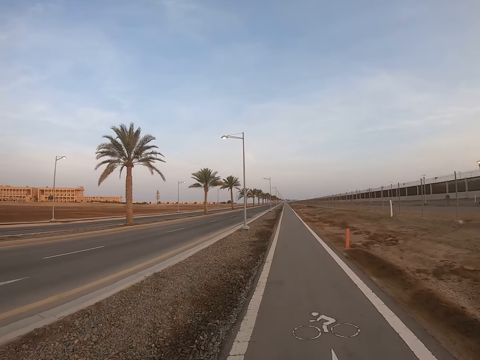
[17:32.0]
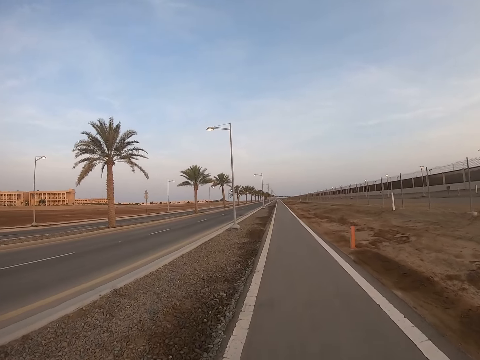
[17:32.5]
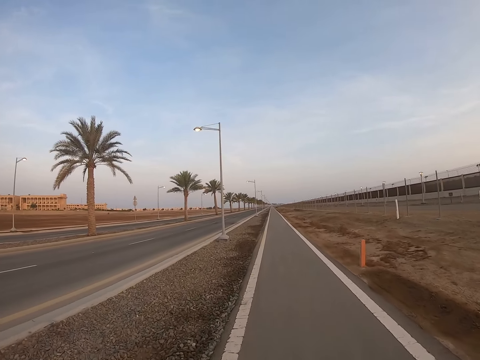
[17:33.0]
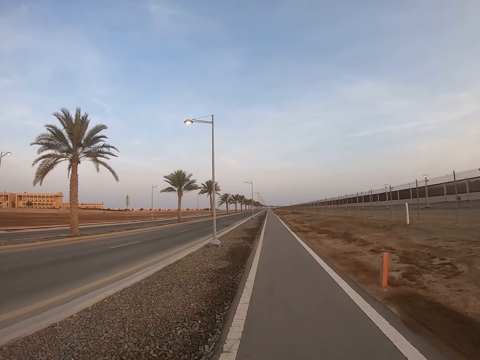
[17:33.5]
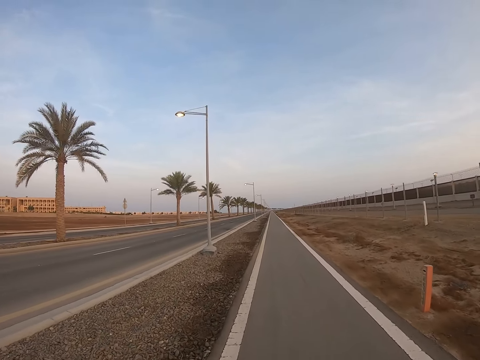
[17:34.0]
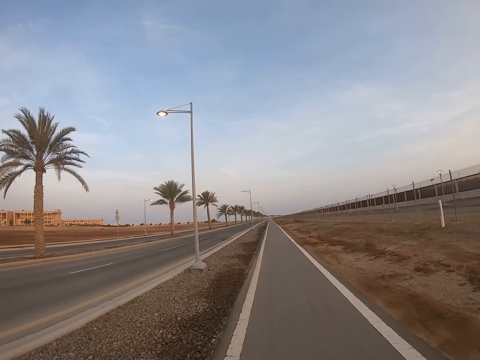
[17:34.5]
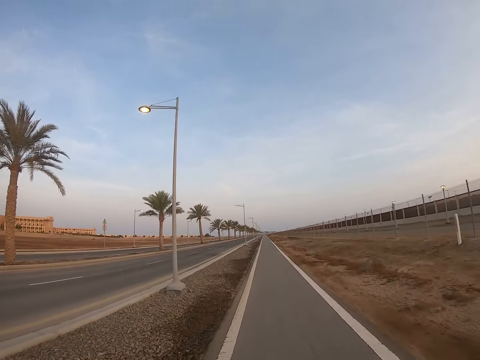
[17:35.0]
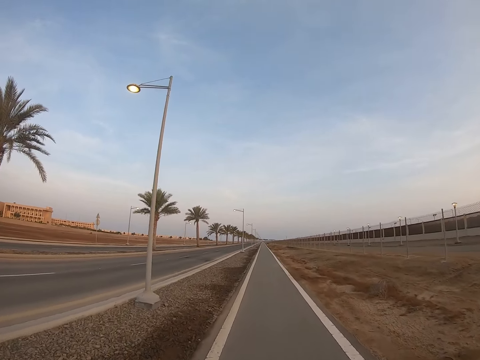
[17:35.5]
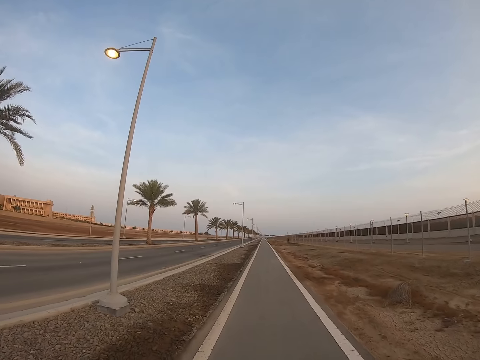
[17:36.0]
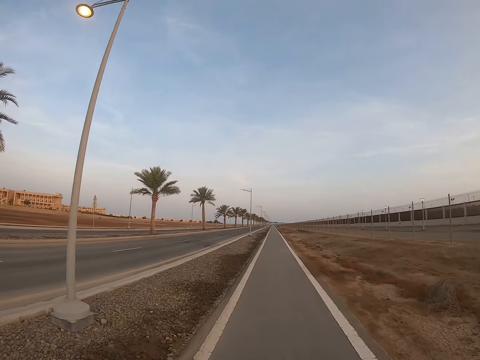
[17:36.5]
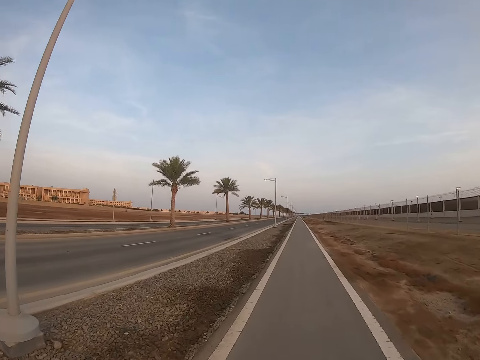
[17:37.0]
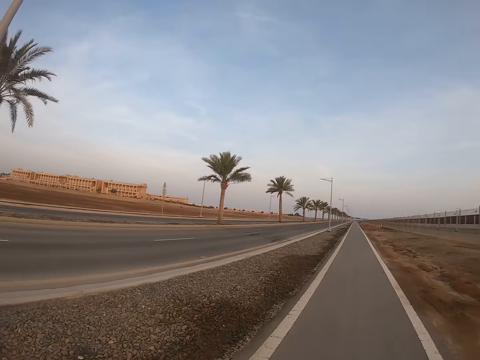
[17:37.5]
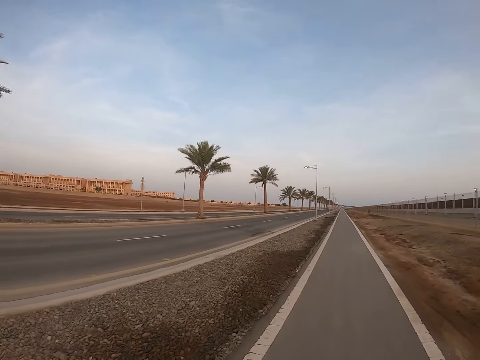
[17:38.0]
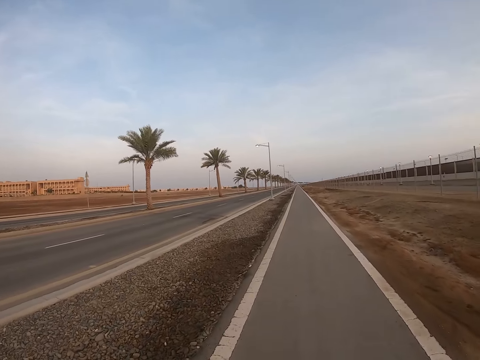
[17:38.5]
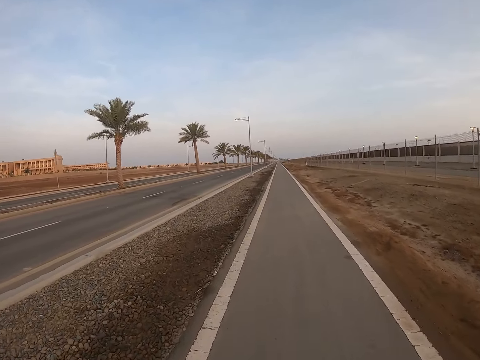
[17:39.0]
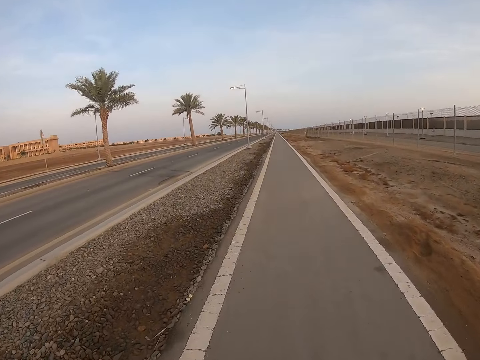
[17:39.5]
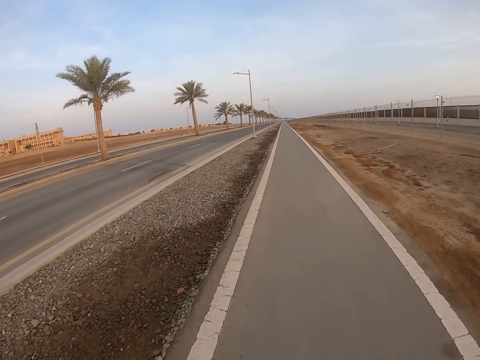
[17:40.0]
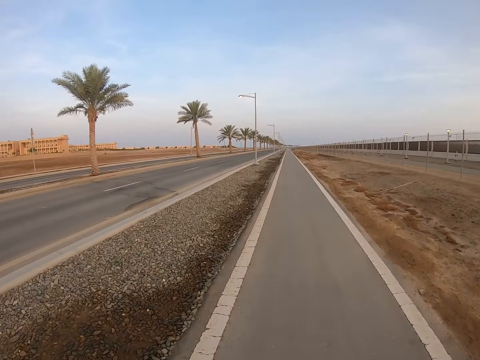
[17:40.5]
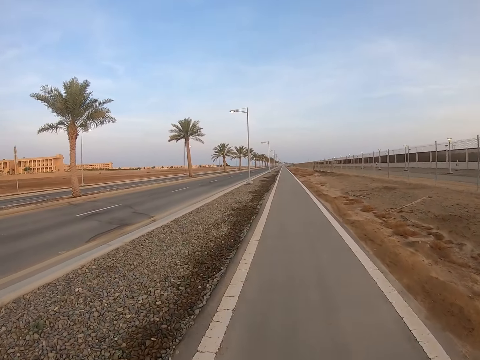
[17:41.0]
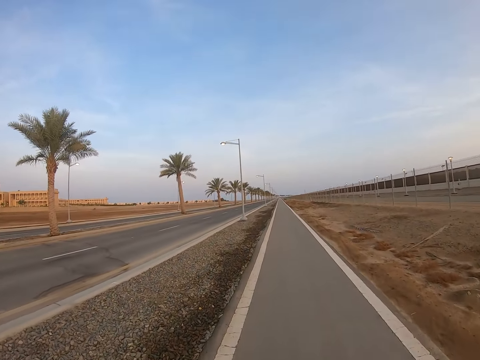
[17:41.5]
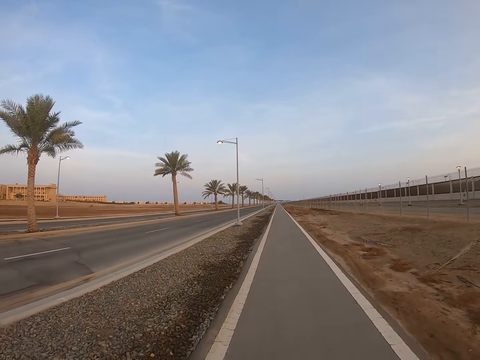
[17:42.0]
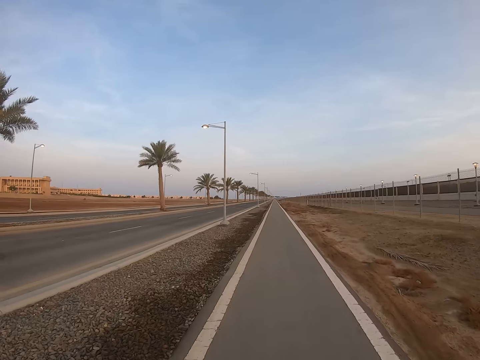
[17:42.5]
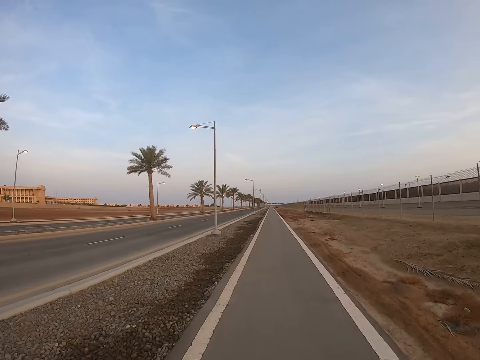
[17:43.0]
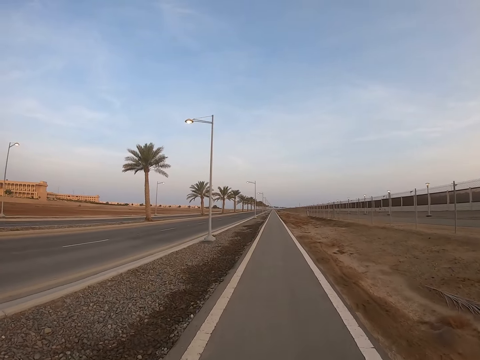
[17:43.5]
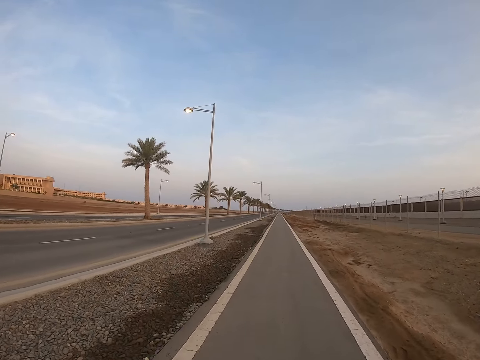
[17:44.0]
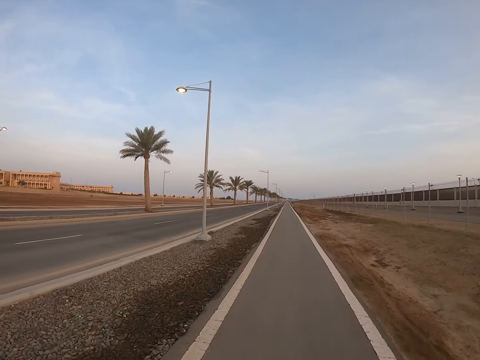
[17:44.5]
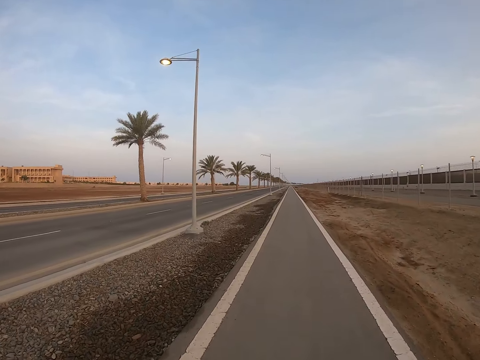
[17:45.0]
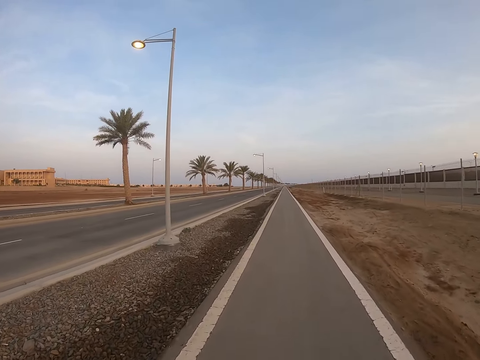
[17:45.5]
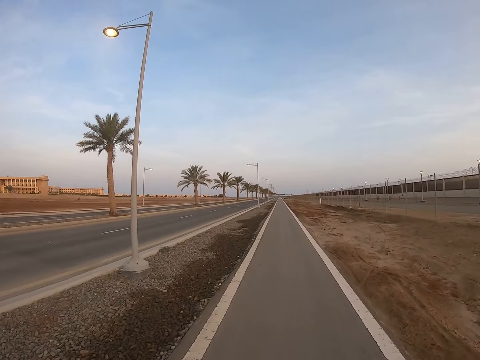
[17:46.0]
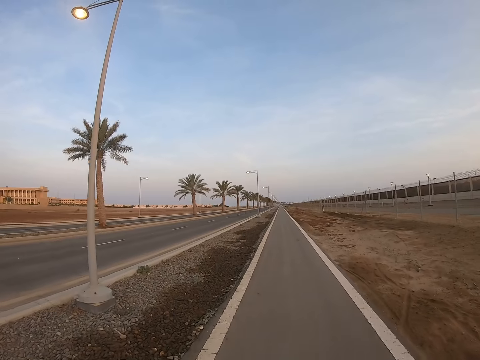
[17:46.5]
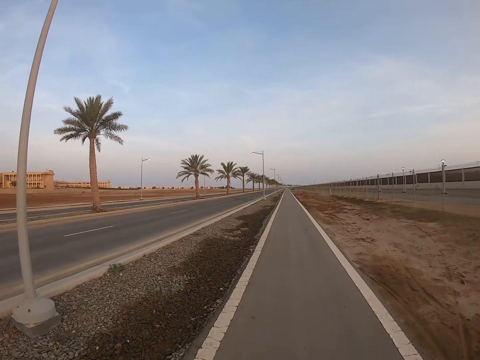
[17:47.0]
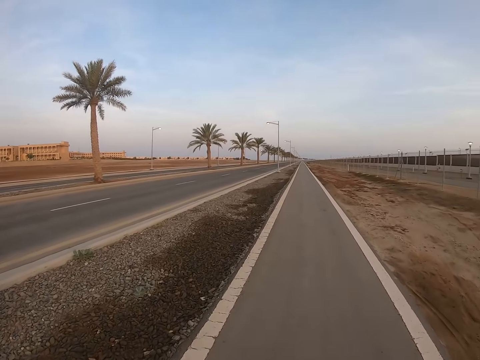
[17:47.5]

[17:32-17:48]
The camera wearer looks down. They walk on the pavement.

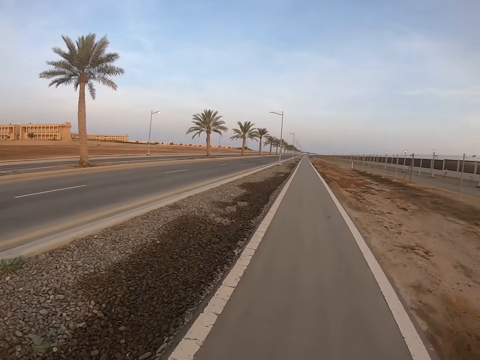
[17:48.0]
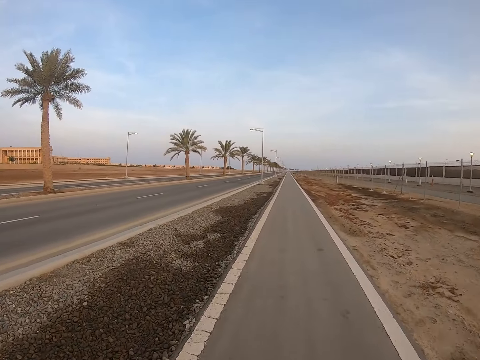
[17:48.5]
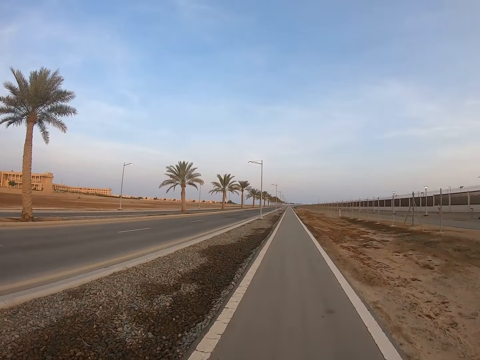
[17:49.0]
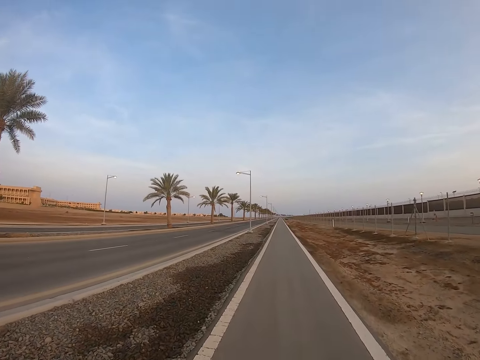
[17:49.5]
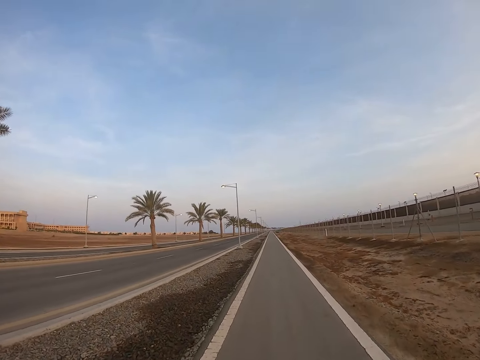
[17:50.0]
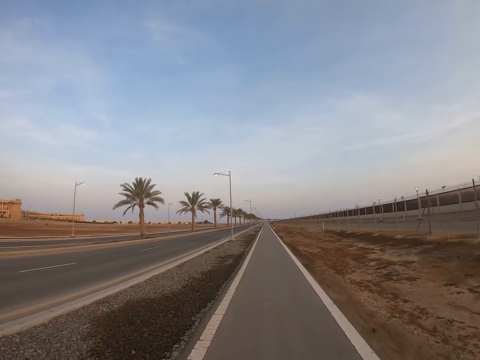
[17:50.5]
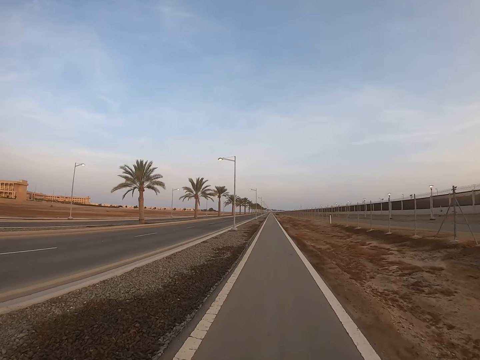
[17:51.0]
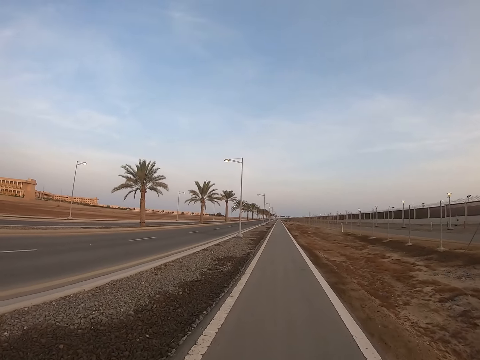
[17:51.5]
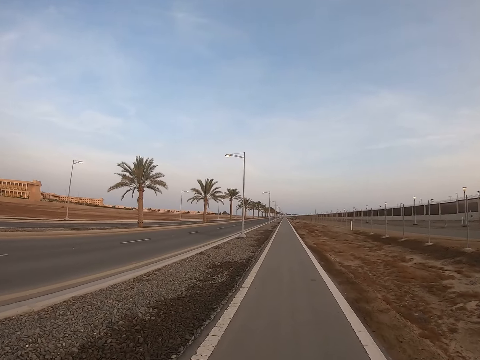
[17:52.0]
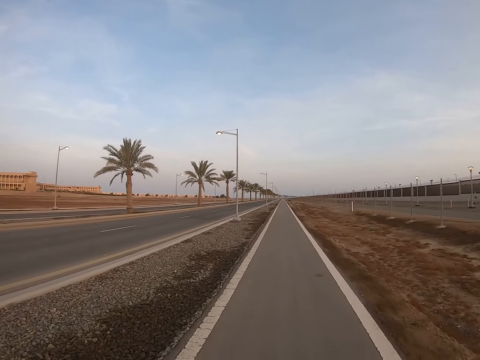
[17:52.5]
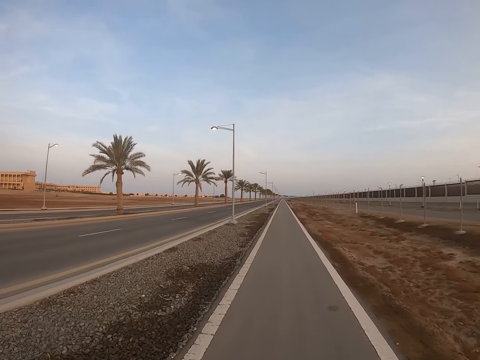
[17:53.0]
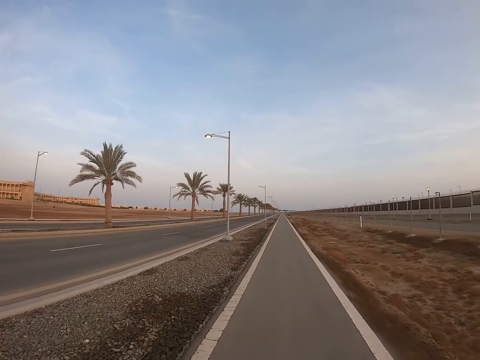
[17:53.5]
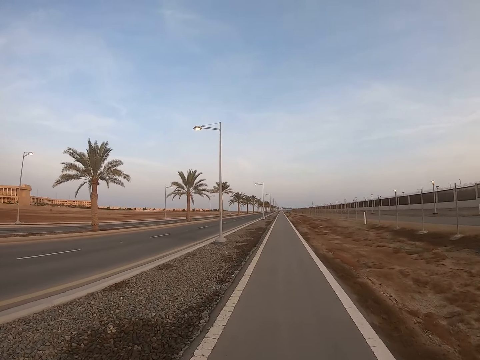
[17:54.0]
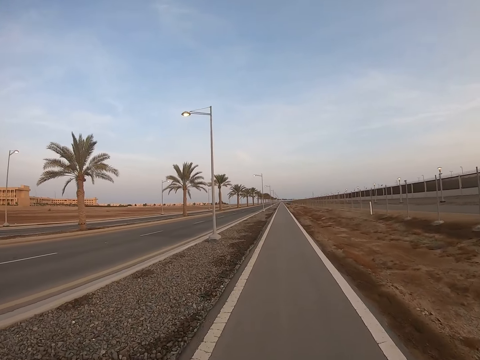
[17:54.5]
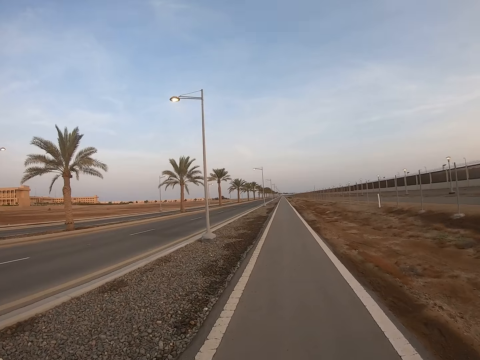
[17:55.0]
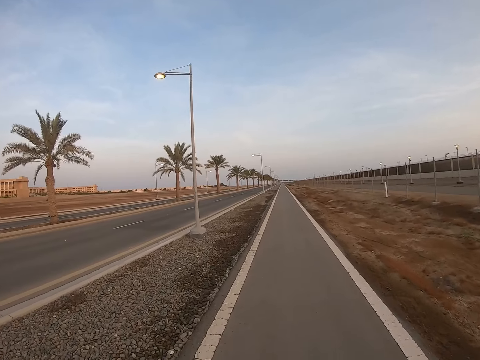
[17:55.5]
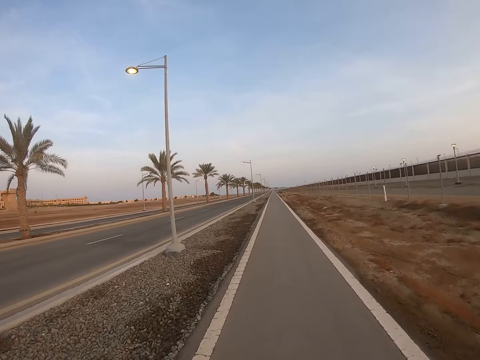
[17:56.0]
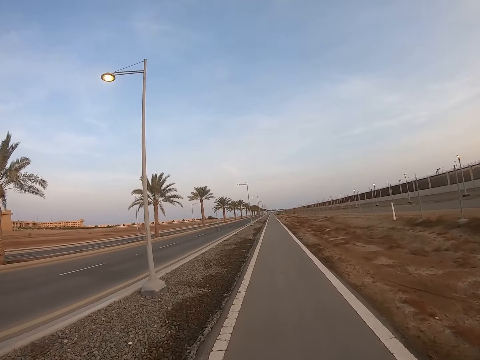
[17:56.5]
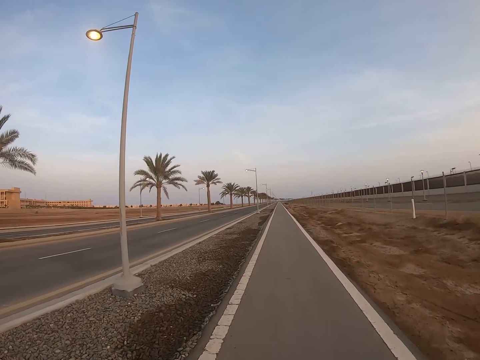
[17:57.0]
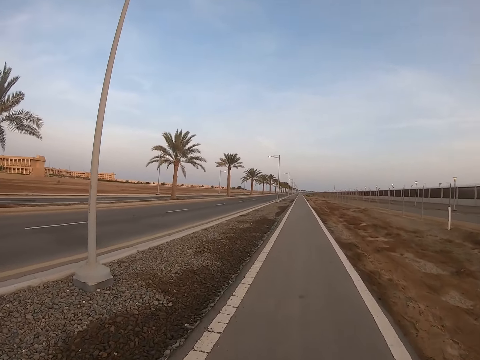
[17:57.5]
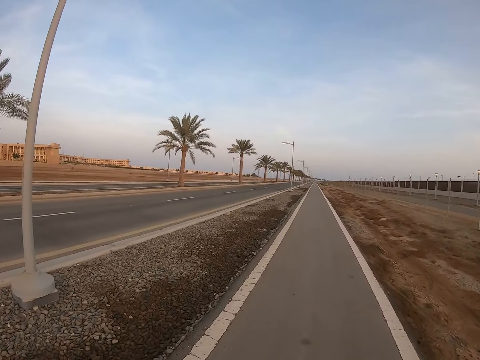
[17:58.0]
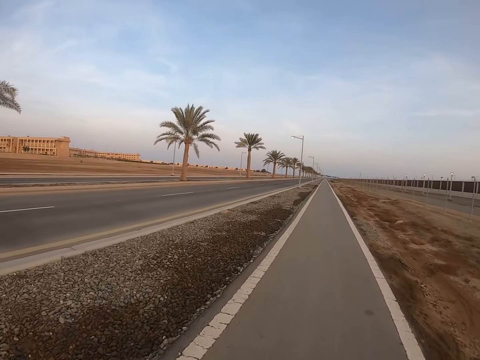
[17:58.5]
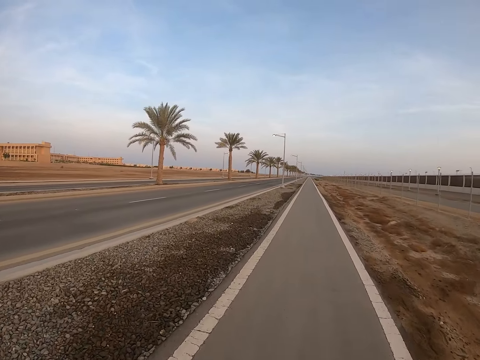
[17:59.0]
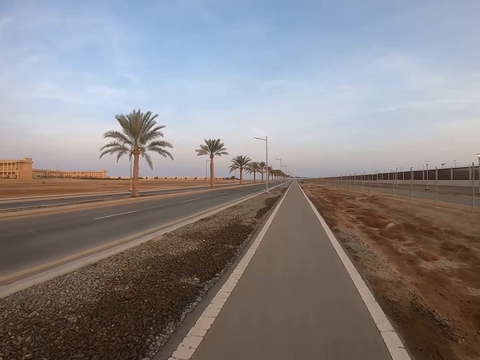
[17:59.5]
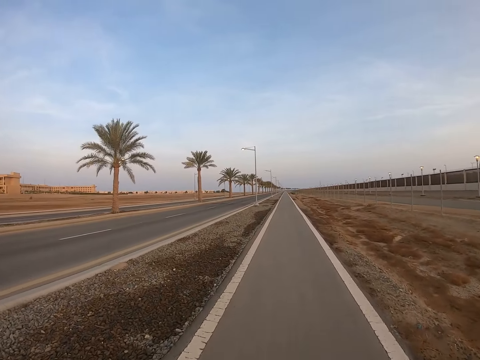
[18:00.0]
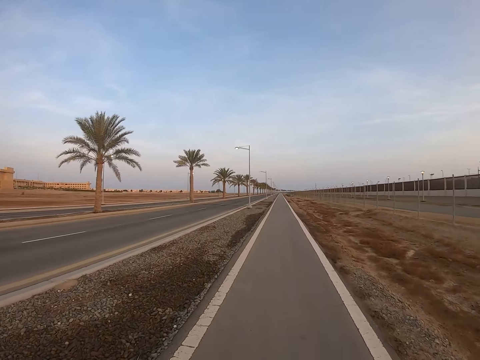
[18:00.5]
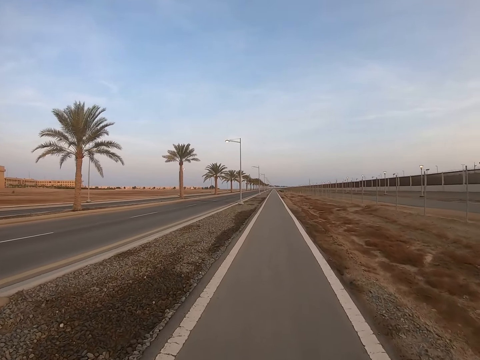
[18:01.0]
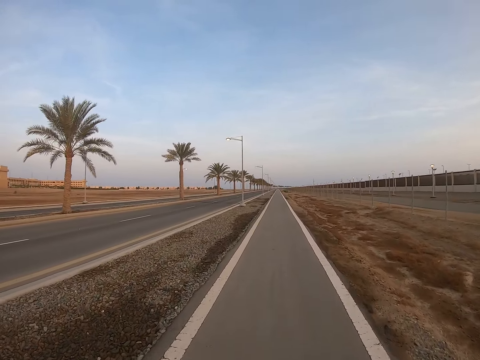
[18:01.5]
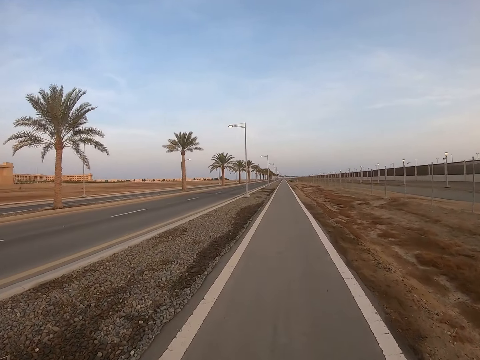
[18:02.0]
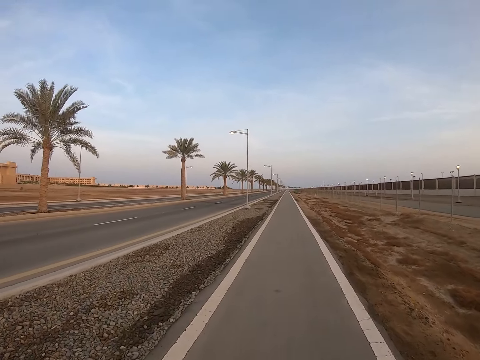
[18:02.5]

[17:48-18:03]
The camera wearer looks down. They walk on the pavement.
